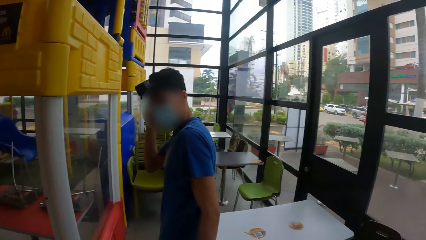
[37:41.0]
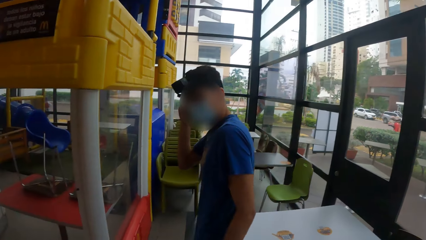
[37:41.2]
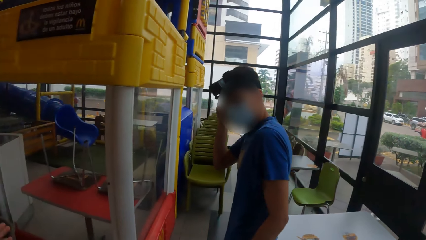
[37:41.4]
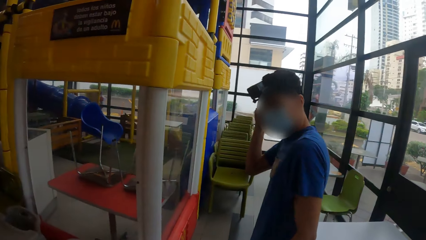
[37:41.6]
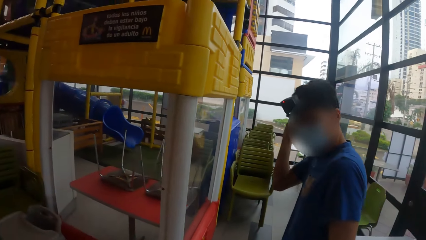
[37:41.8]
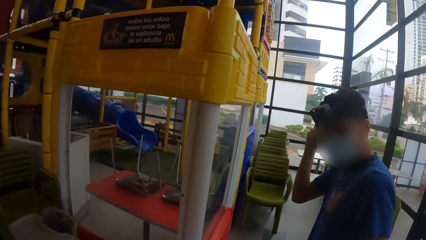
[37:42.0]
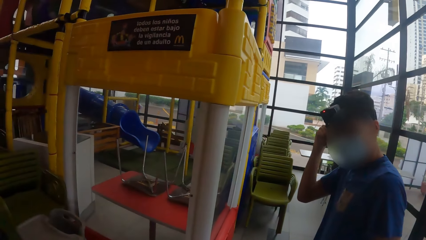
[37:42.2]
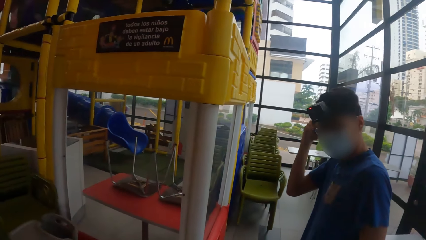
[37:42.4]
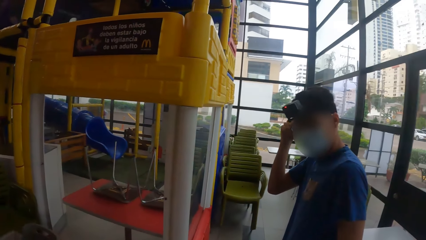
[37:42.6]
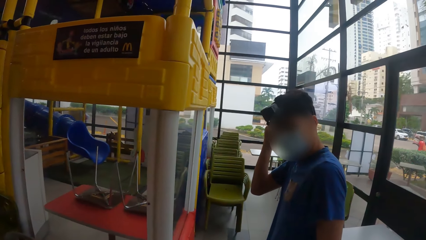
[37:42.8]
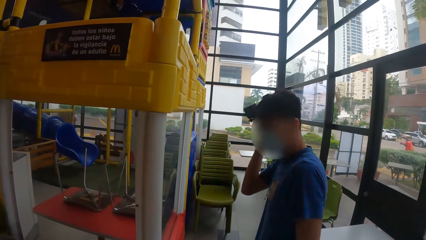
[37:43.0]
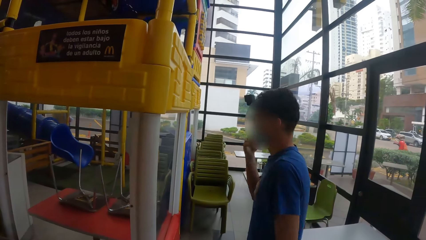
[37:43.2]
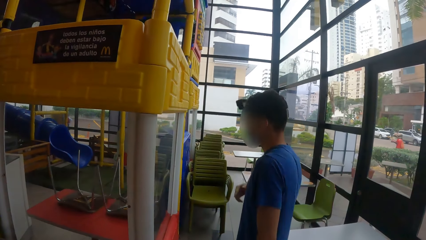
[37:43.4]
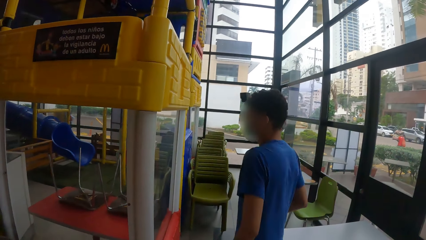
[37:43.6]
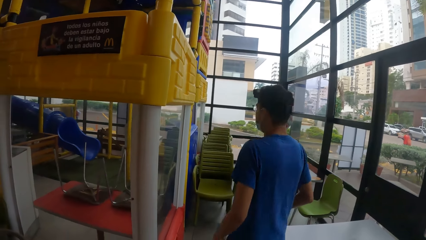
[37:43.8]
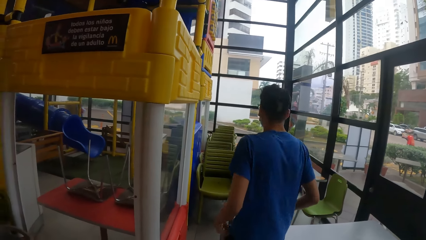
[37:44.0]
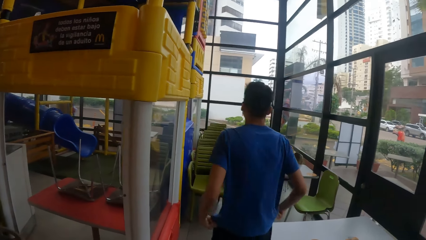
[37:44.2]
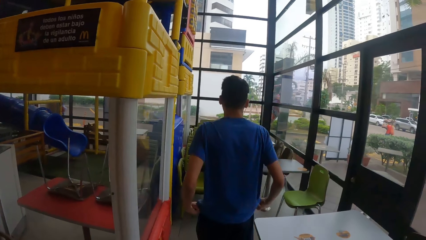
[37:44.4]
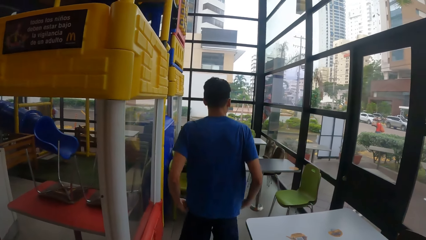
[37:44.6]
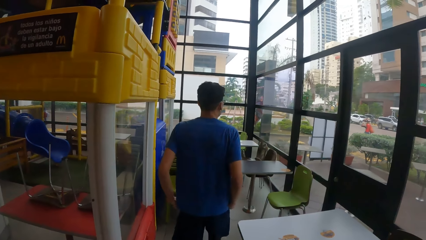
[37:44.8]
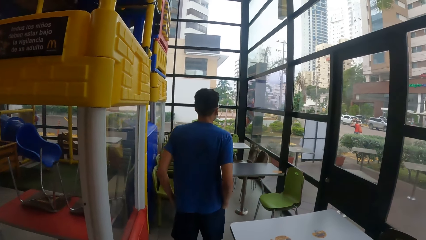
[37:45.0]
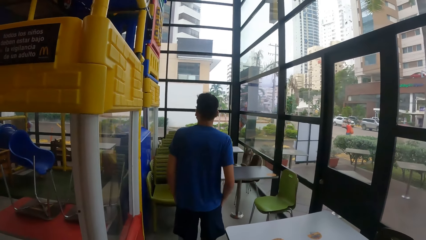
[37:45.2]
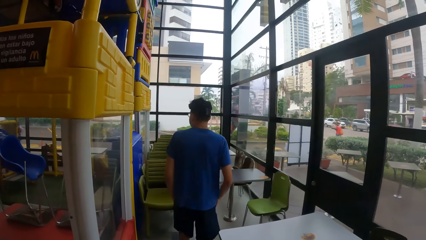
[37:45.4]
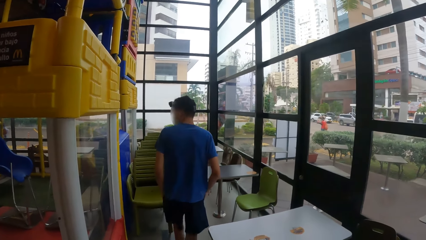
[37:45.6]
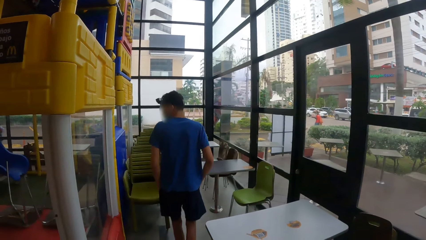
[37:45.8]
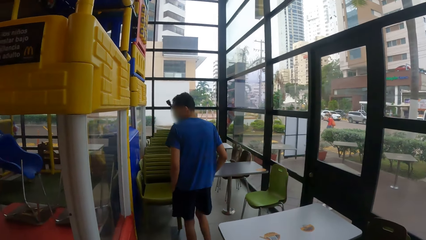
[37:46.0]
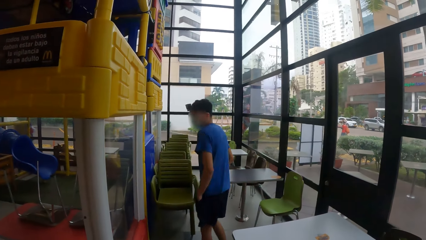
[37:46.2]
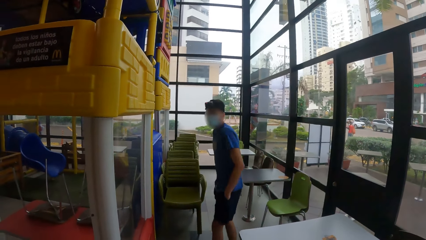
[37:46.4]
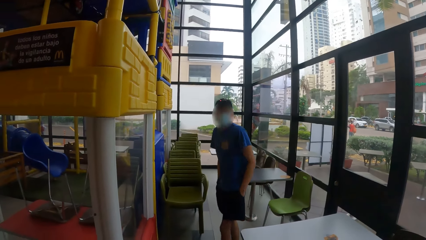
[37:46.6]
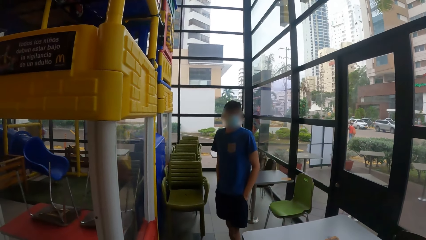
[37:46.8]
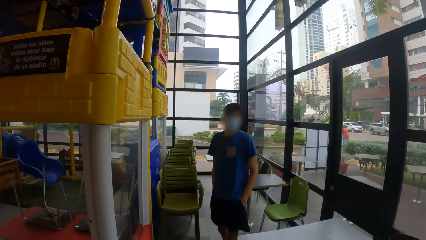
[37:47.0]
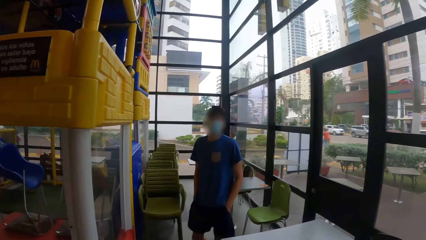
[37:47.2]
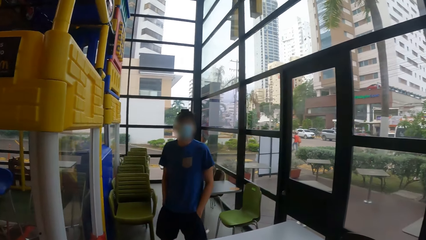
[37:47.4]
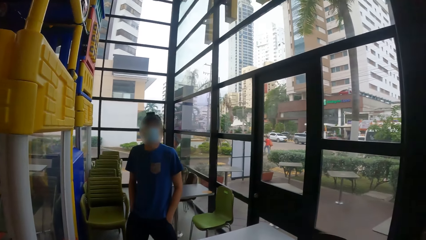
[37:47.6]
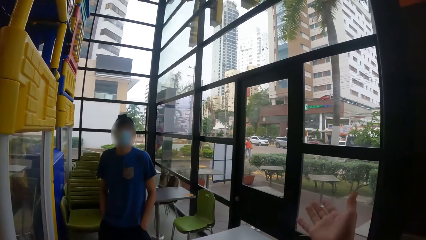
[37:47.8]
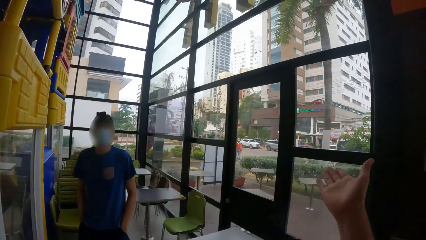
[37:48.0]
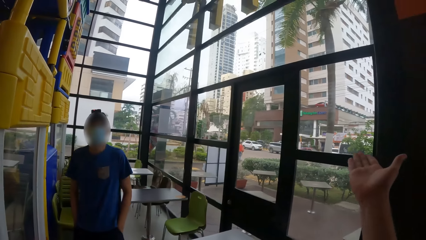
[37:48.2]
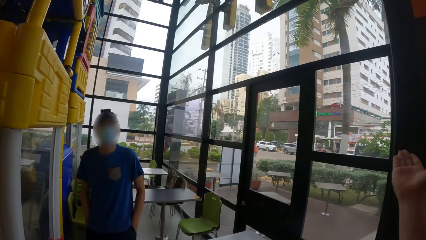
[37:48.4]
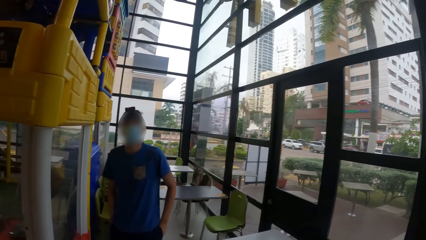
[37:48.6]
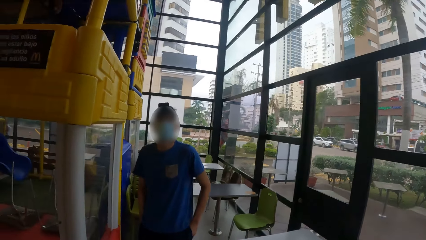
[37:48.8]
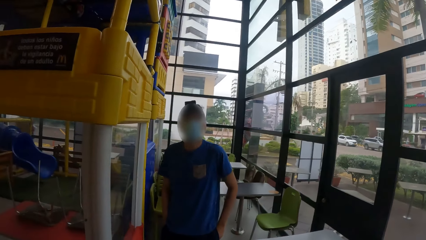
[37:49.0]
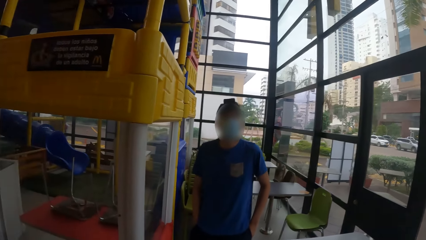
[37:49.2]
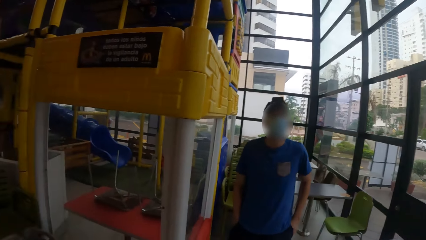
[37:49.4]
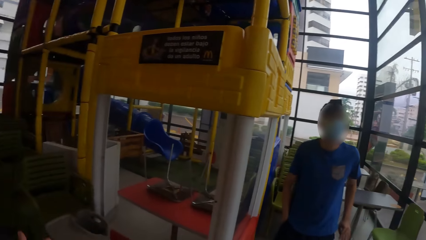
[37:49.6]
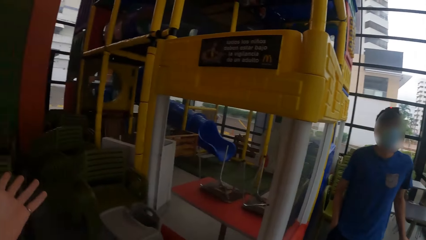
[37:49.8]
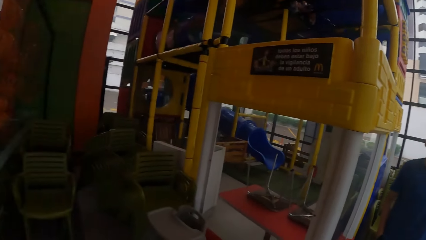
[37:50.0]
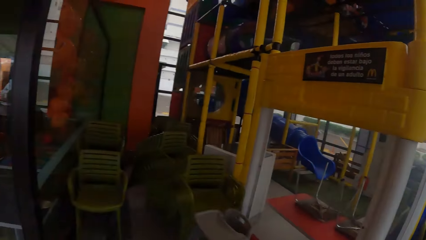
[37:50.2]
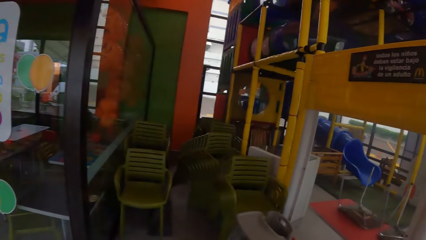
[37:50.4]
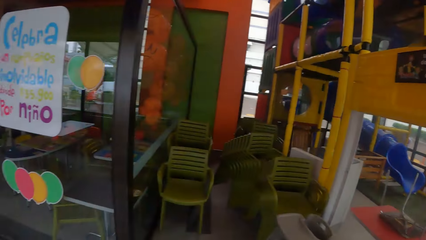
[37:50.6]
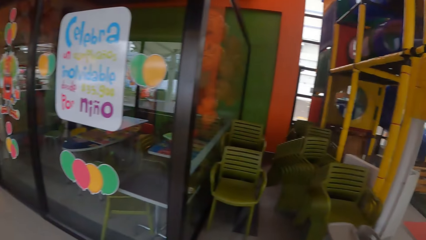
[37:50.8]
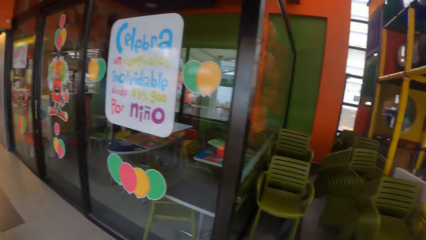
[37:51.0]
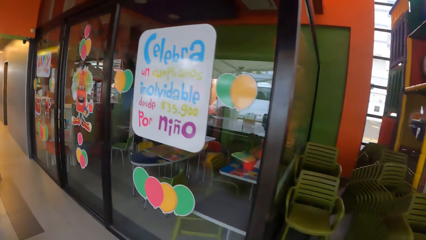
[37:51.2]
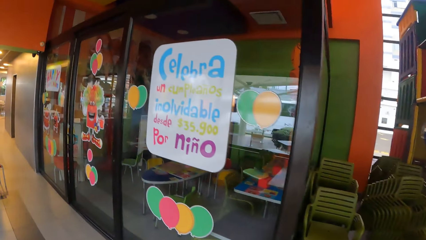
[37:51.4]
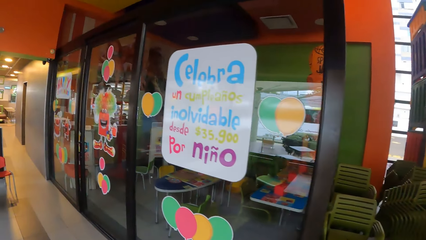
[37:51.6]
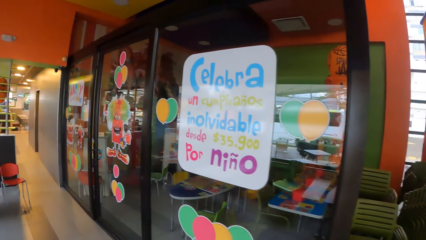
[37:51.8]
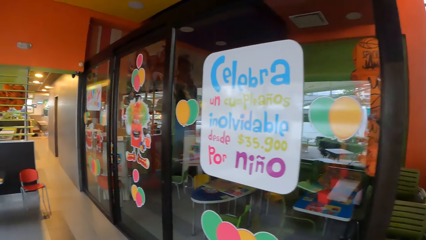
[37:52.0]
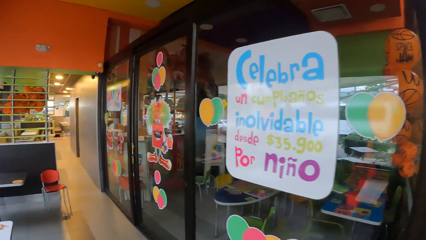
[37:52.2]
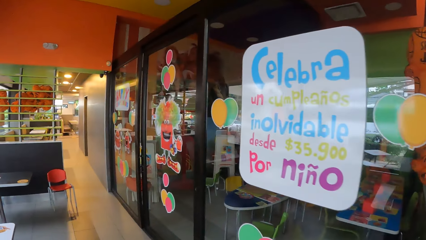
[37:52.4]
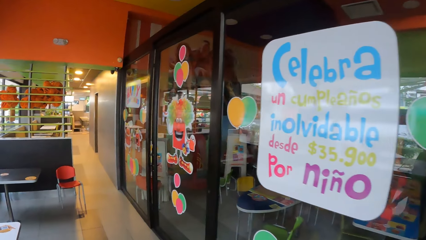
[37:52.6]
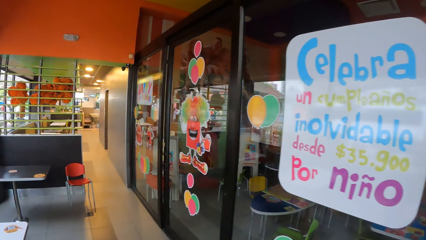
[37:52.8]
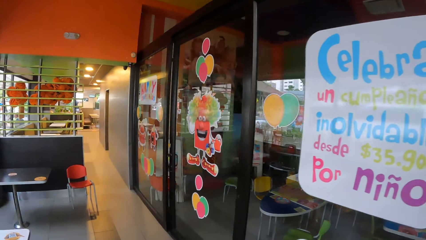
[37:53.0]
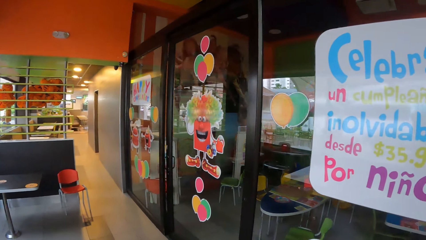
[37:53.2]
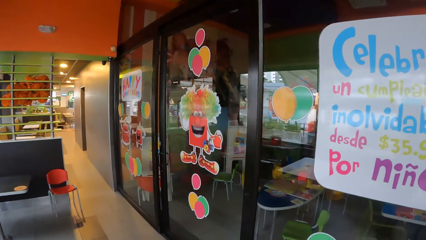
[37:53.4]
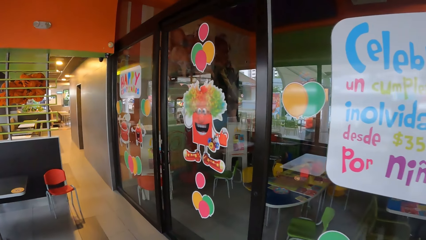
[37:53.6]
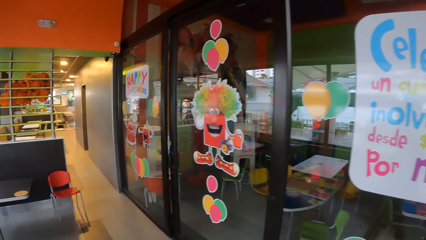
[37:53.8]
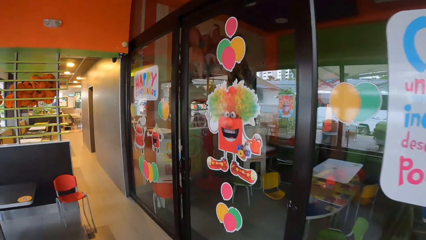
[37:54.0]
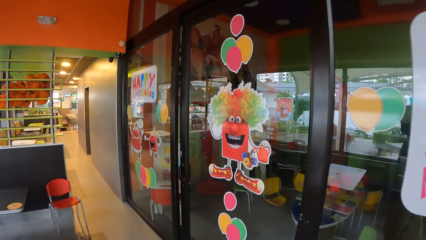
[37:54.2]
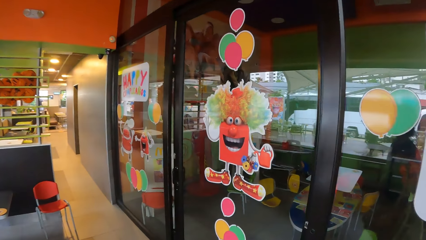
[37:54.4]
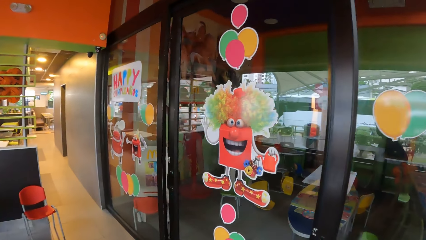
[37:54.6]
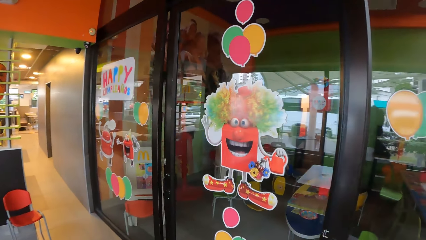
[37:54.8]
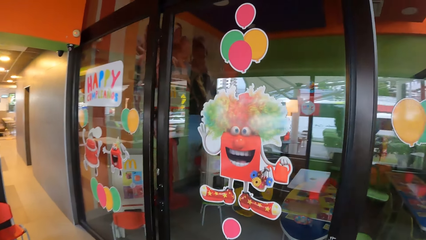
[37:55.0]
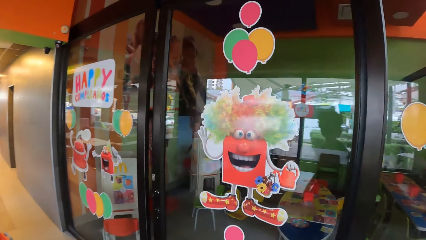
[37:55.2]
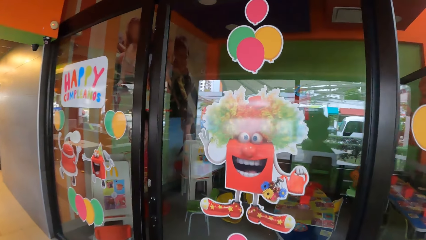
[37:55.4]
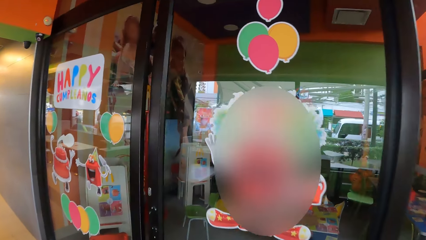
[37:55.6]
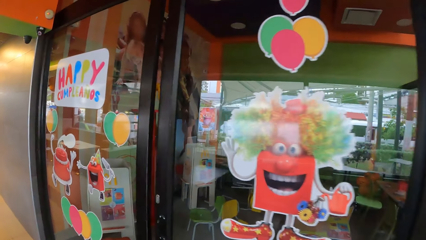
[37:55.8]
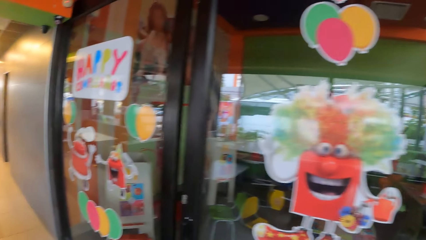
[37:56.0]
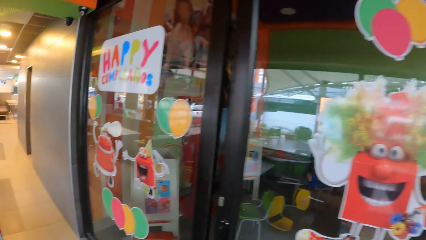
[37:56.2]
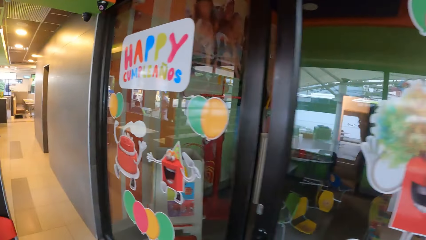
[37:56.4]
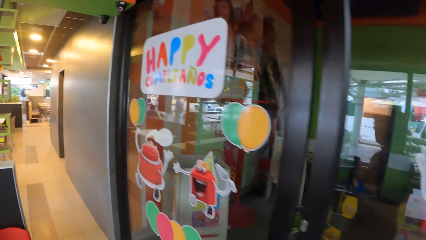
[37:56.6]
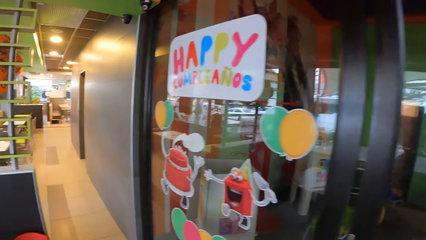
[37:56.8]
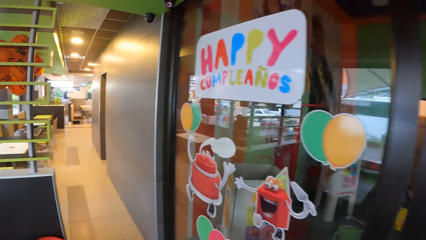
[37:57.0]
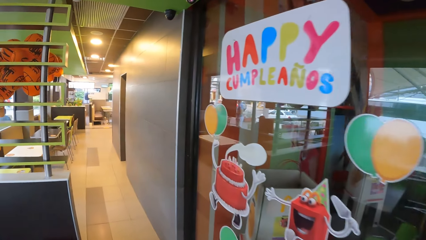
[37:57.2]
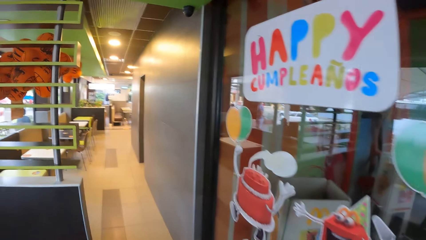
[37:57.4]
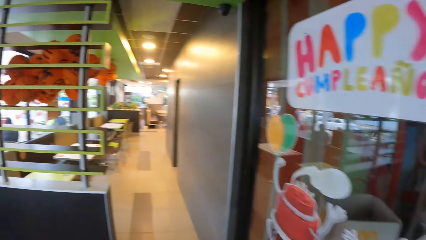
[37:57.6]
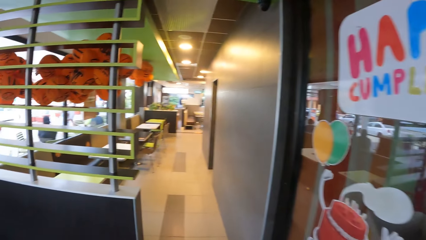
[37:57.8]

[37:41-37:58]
A man touches skin. The camera wearer walks around the restaurant. The man puts hands in a pocket. The camera wearer looks at the man. They sign. They lift the right hand. They look at the man. They look around the restaurant. They walk around the restaurant.
